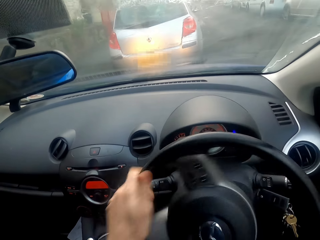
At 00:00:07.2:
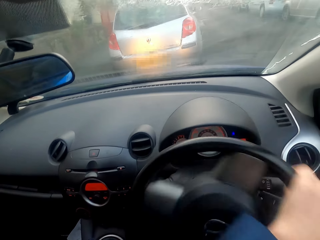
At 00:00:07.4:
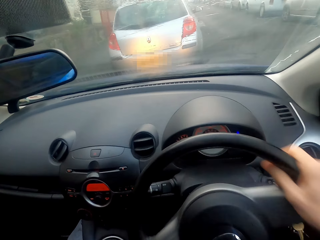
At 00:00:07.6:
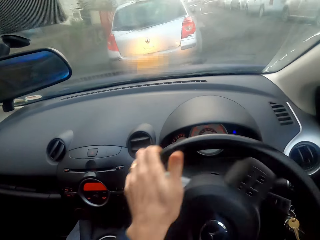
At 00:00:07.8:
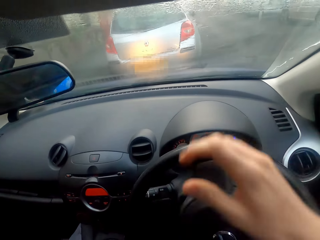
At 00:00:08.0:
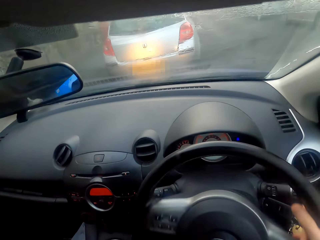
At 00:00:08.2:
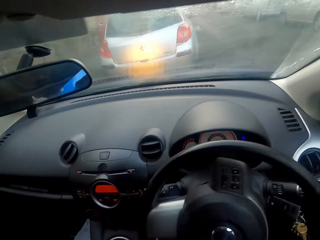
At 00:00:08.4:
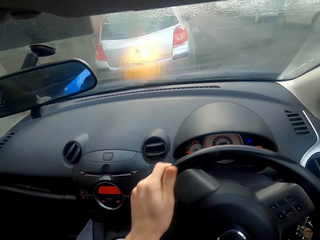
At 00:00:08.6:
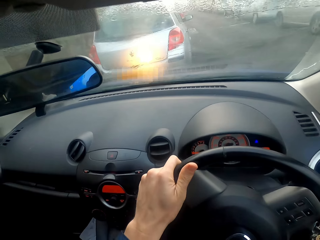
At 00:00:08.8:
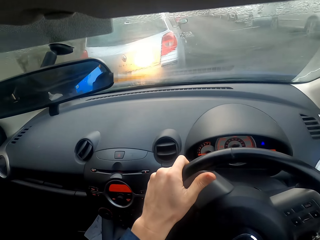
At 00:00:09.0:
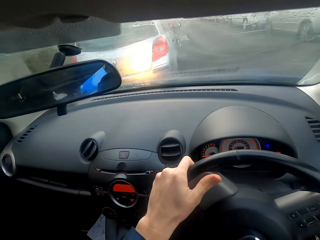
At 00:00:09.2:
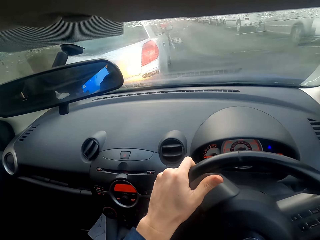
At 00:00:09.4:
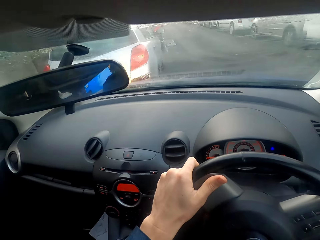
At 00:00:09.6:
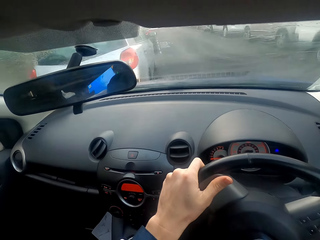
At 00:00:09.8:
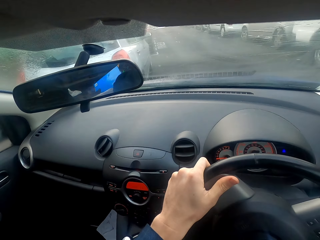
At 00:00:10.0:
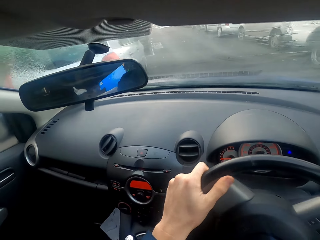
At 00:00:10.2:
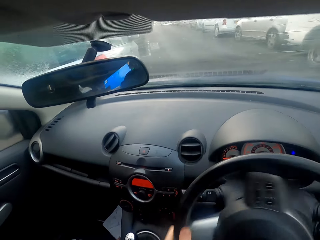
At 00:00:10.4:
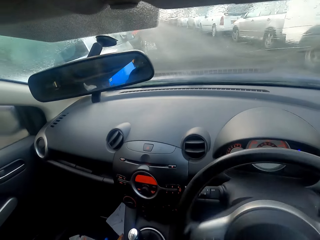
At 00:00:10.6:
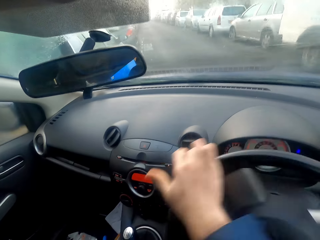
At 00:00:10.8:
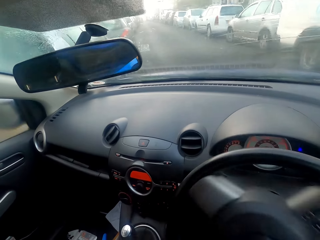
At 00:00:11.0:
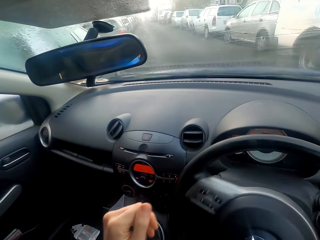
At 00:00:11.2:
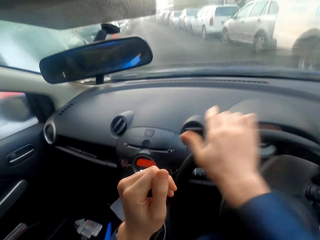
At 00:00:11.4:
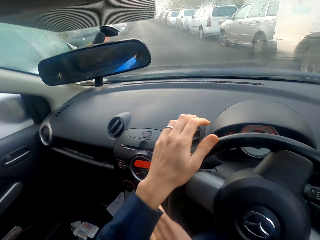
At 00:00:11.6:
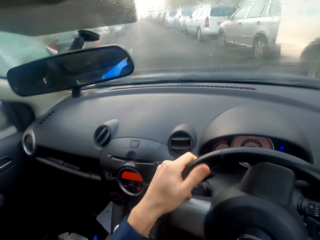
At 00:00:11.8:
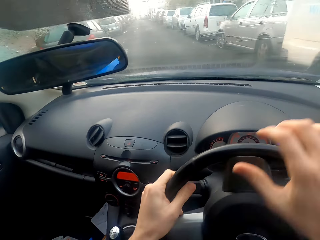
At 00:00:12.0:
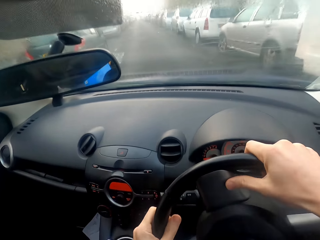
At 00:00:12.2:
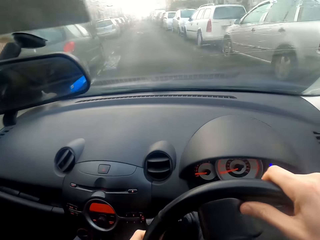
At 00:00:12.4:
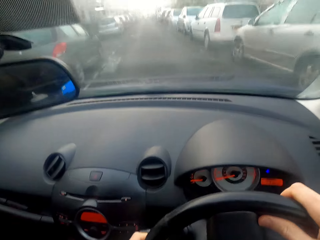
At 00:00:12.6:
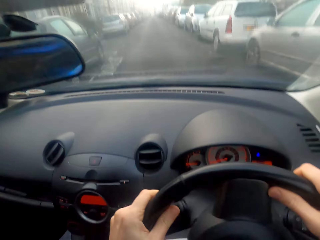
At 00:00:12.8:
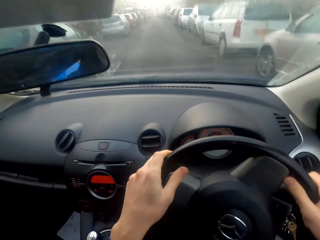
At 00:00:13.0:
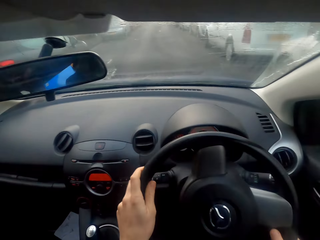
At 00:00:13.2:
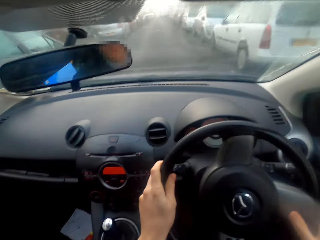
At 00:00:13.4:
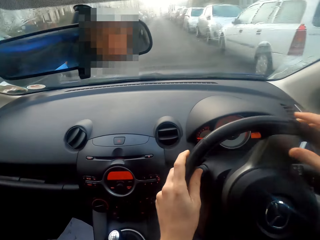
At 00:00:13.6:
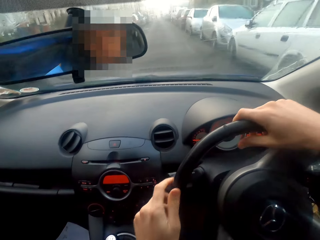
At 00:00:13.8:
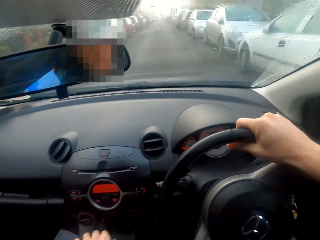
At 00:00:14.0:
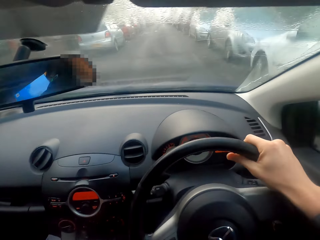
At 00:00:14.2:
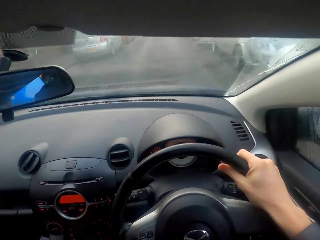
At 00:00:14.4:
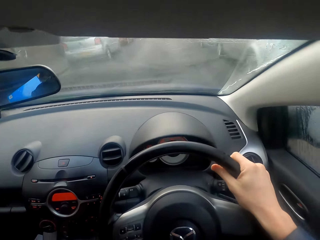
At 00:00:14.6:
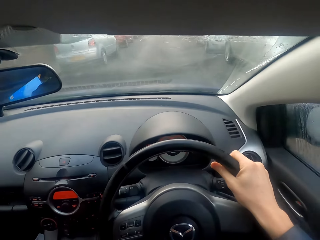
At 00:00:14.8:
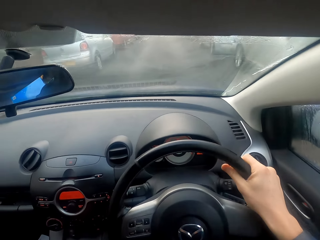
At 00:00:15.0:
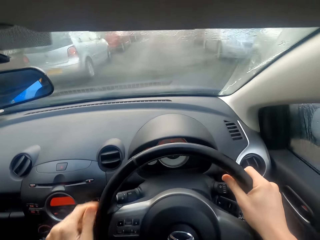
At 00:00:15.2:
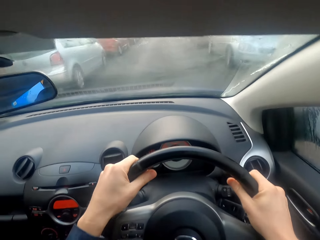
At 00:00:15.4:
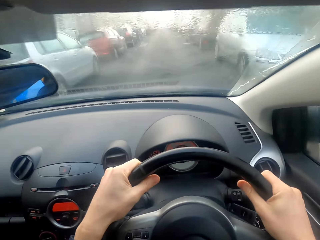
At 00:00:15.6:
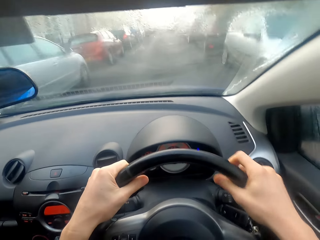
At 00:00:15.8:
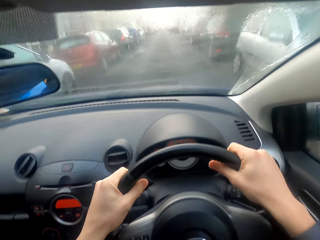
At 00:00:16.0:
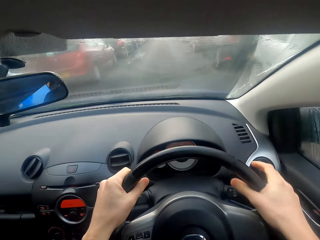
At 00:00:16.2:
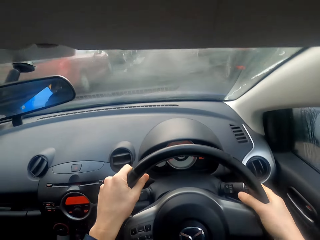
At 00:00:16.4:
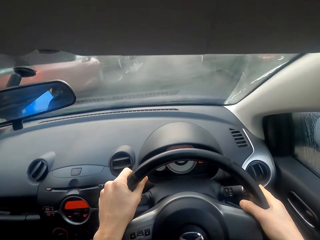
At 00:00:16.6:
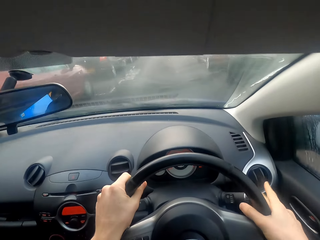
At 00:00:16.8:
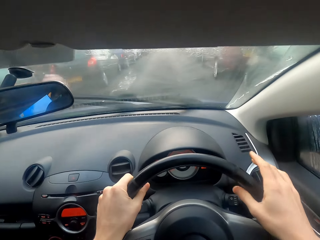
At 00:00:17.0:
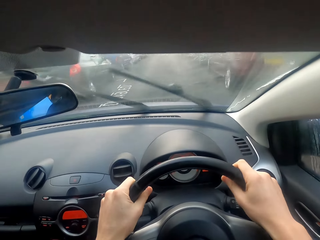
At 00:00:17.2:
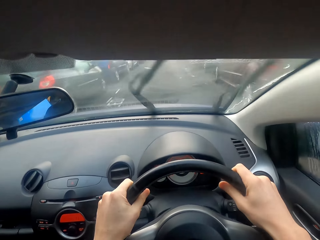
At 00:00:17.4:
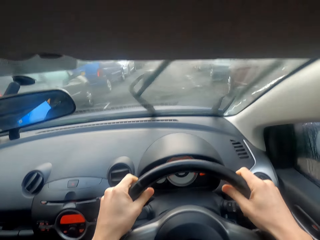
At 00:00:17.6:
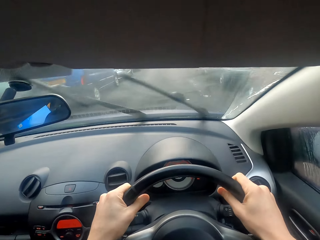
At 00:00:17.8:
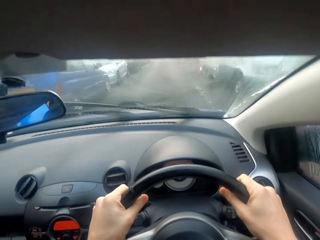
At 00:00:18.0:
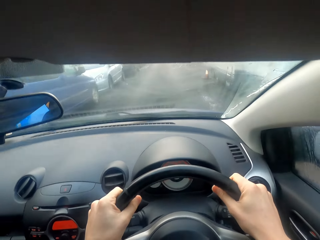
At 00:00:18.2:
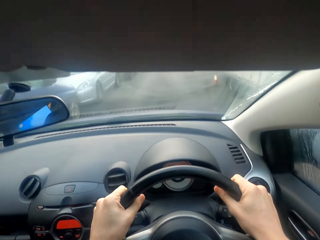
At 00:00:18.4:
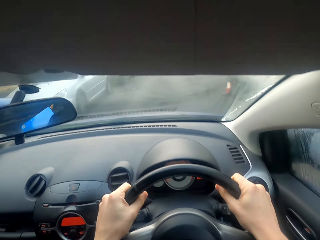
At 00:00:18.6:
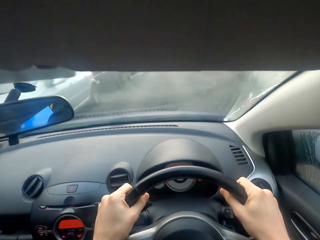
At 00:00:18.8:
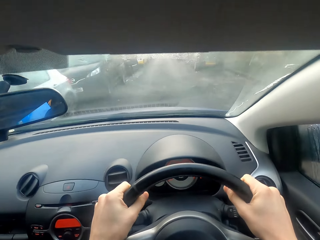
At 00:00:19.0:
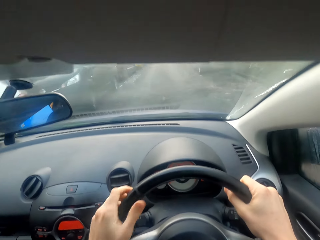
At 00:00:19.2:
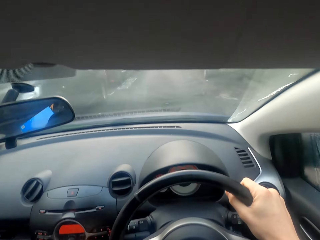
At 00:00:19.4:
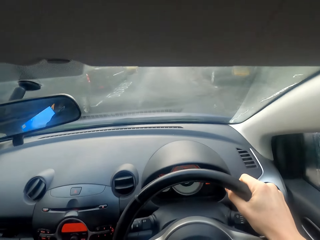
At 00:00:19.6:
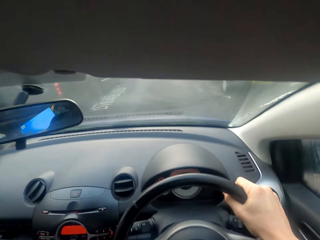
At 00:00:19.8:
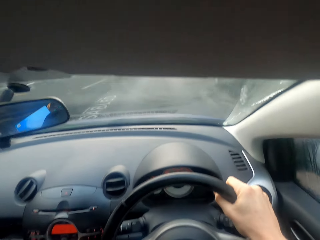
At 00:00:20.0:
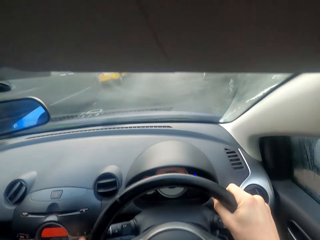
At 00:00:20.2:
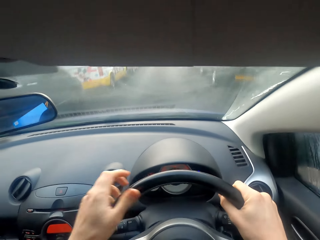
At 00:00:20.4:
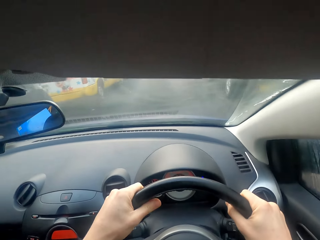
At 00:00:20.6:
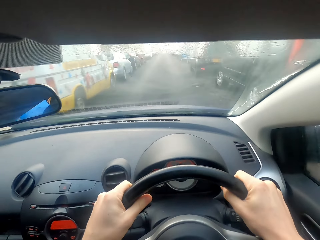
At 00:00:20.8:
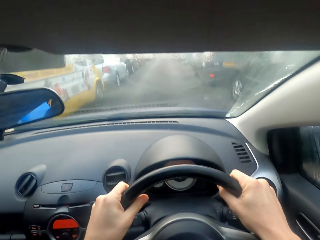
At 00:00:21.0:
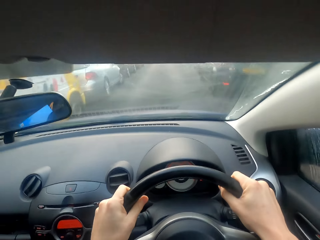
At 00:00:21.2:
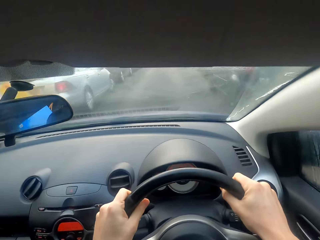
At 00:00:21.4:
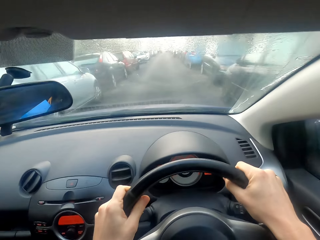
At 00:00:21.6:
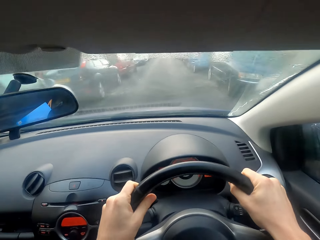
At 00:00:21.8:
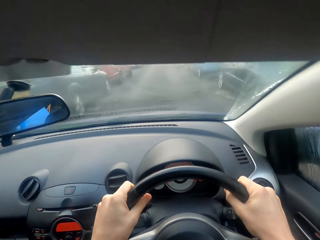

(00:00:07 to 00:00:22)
The camera wearer drives the car on the road. They press the windscreen wiper button. They drive the car. They change the gear and drive the car.

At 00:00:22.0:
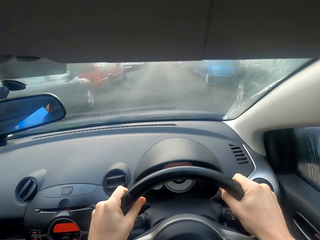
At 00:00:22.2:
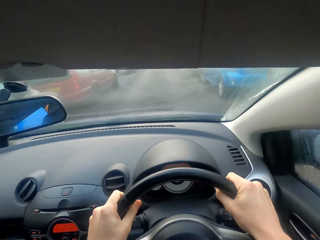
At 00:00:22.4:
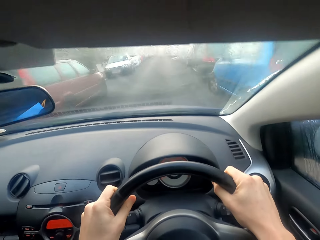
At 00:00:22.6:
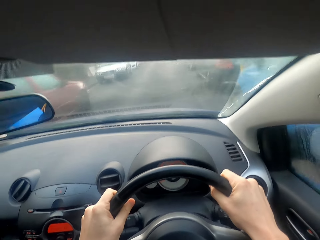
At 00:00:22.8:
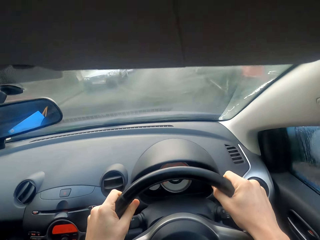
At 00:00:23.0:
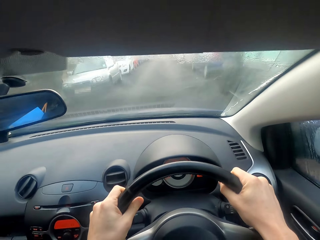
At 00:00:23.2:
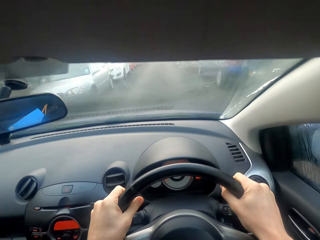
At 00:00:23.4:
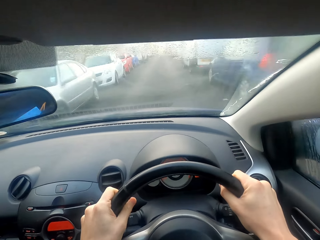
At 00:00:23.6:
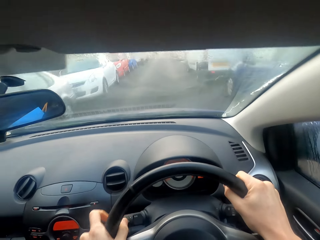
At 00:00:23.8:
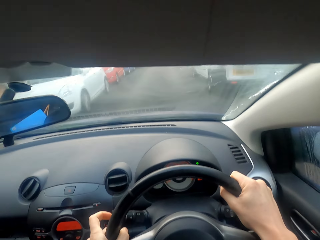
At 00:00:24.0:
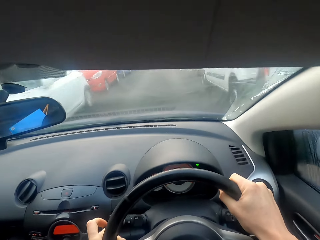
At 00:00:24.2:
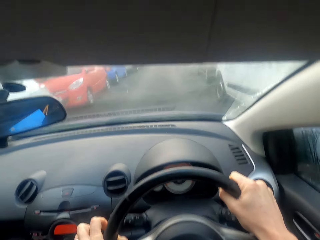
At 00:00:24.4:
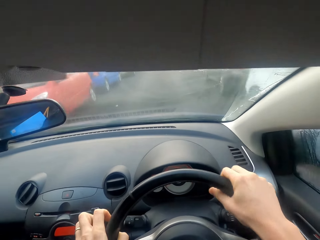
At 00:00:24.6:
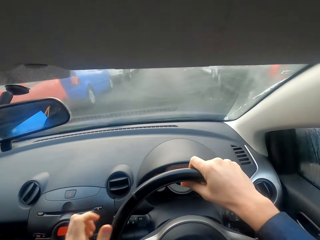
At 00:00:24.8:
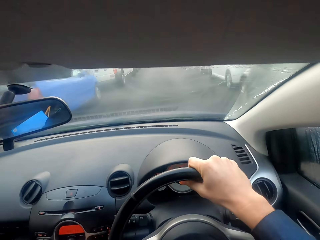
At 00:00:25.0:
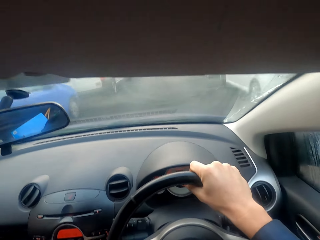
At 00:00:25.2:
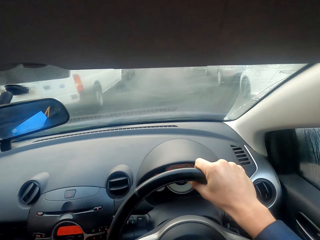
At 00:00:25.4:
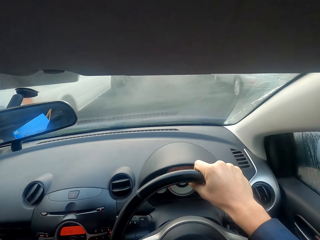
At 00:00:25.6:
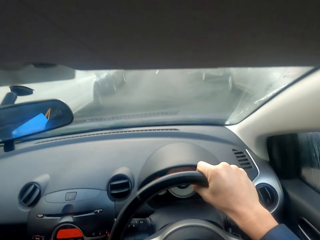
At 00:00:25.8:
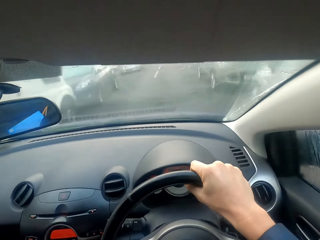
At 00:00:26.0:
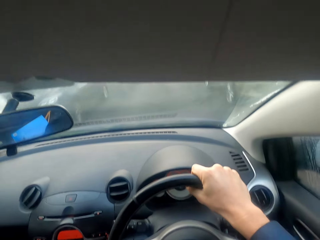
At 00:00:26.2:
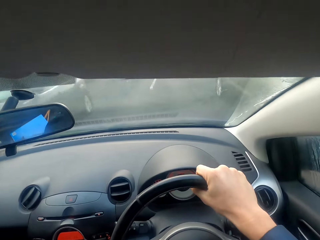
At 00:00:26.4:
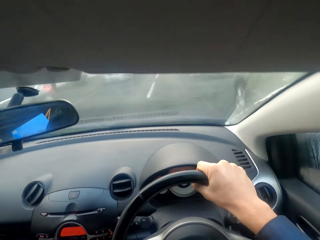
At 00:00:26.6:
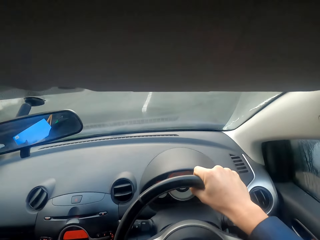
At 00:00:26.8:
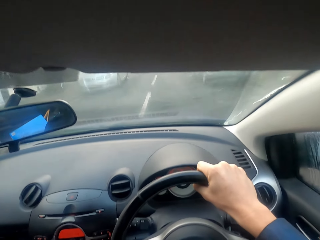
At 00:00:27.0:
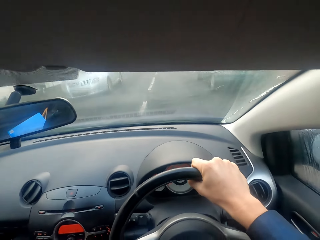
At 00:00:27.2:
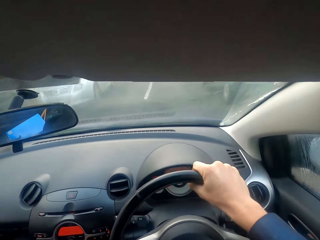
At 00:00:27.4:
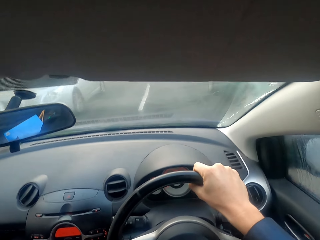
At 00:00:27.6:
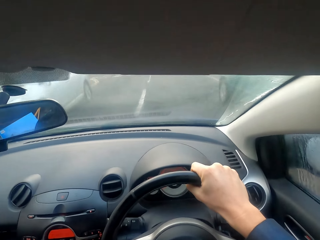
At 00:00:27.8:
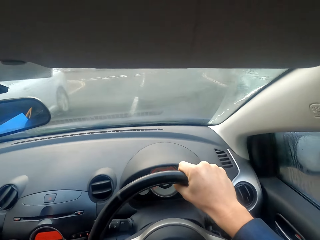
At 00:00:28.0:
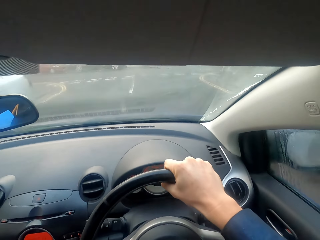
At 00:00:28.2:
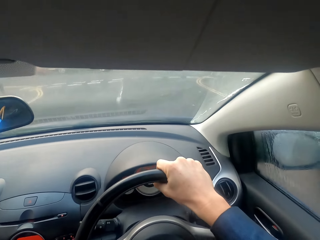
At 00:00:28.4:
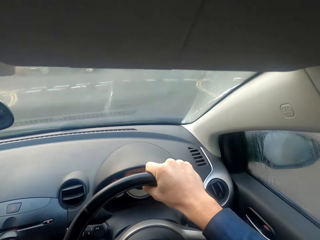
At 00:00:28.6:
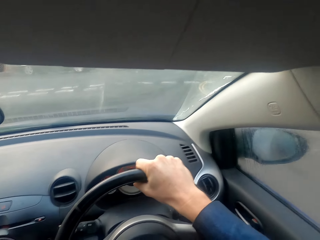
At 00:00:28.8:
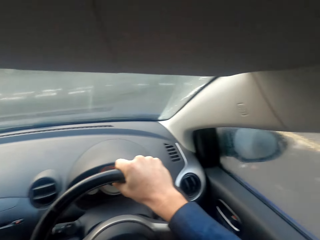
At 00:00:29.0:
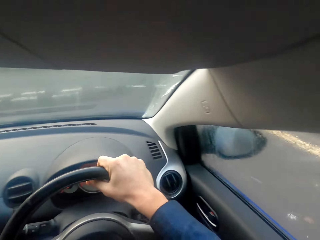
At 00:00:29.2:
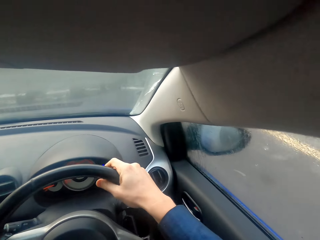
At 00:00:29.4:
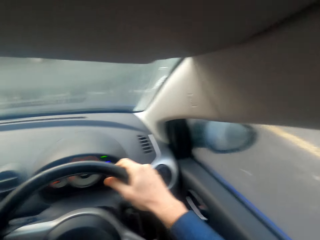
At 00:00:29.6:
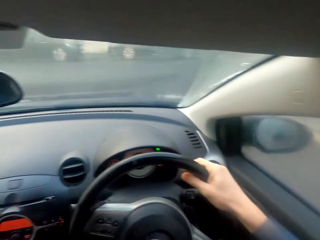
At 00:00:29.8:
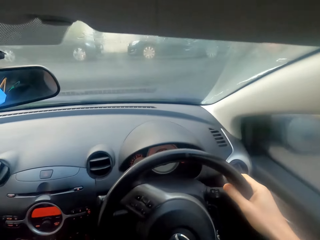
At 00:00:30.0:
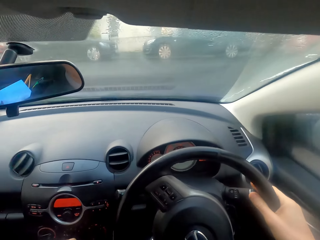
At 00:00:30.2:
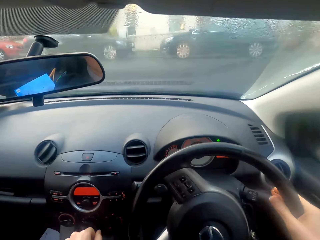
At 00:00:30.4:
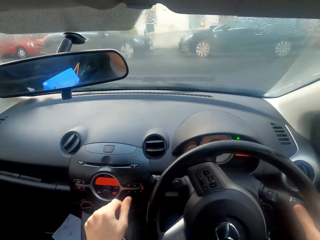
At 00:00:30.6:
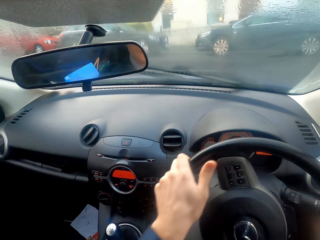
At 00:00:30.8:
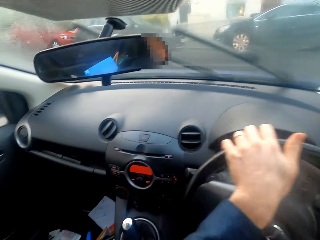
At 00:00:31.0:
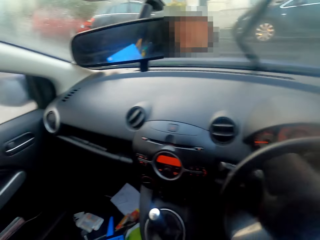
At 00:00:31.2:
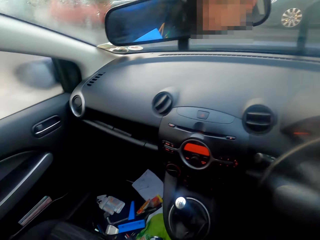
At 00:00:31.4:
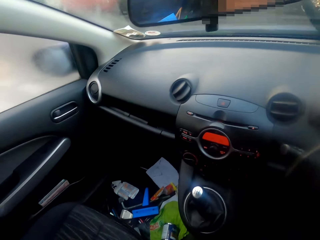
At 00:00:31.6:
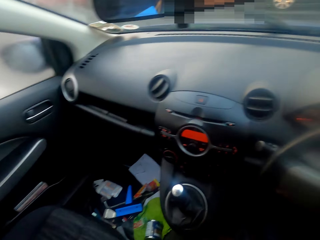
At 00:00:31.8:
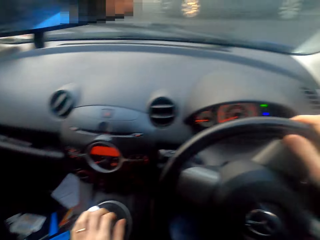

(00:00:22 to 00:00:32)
The camera wearer presses the indicator button. They drive the car. They drive the car again.
